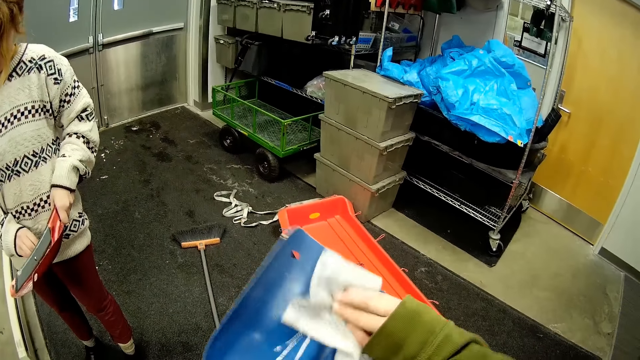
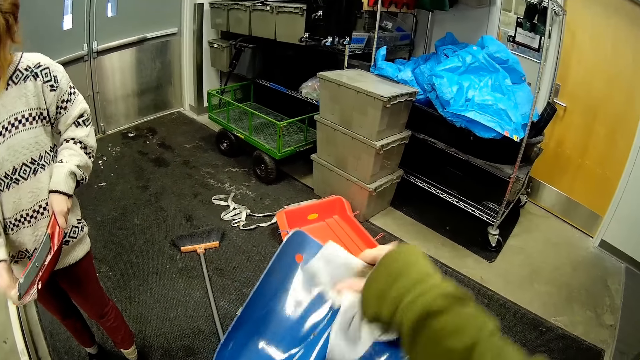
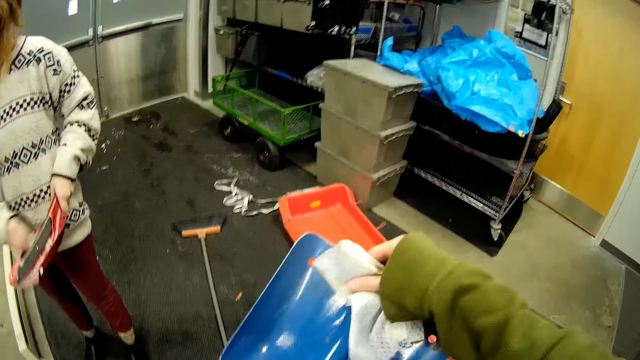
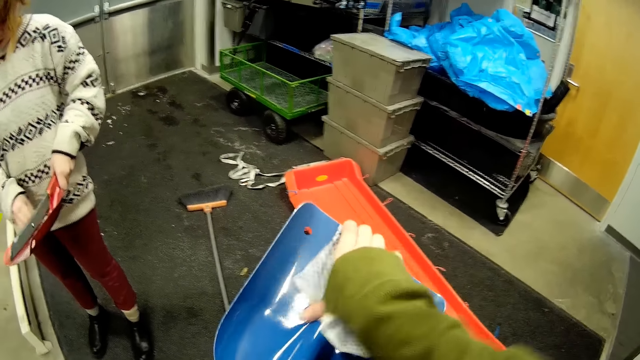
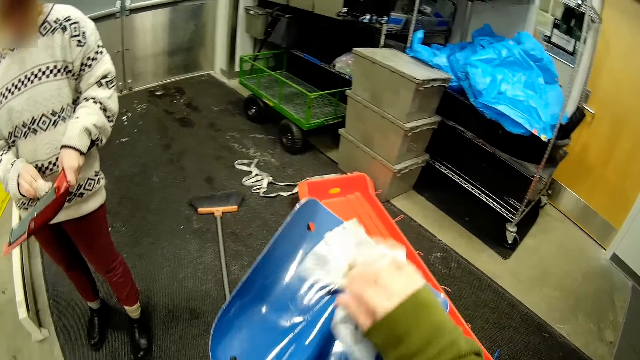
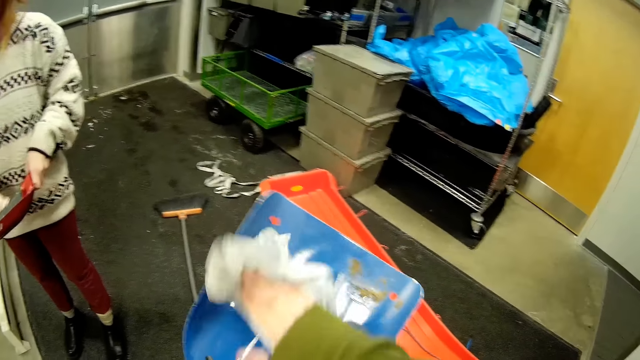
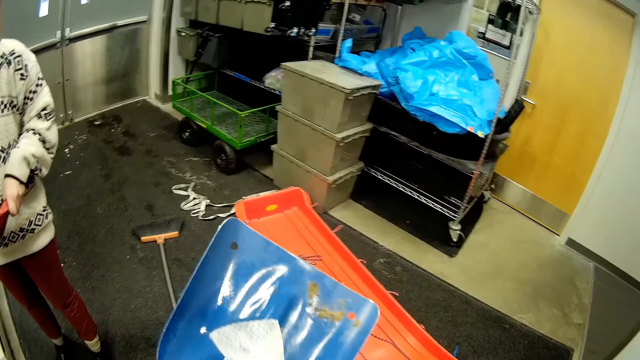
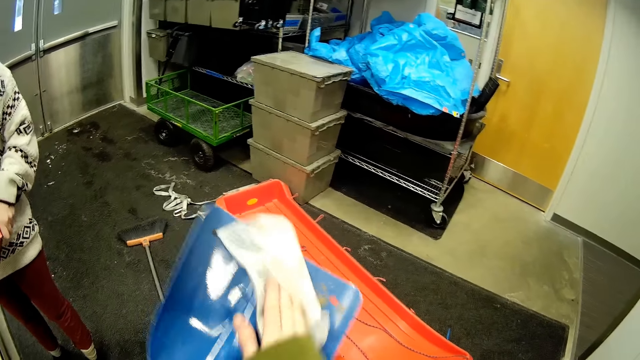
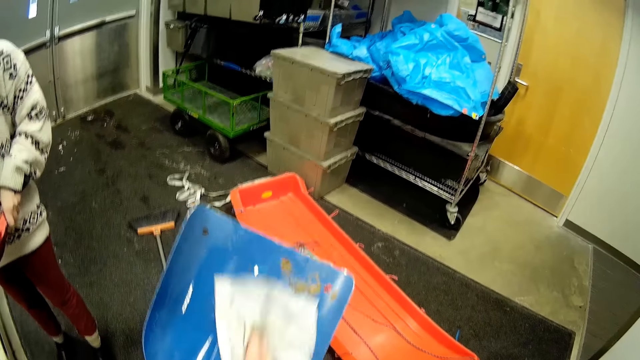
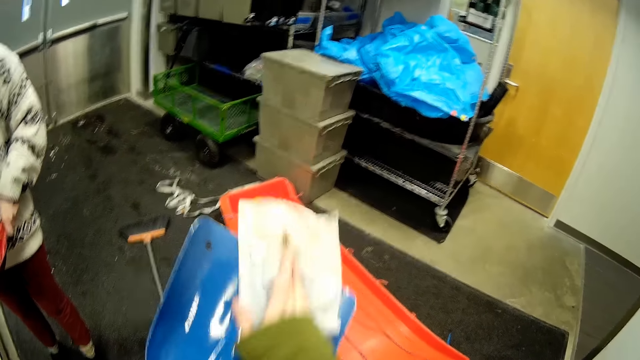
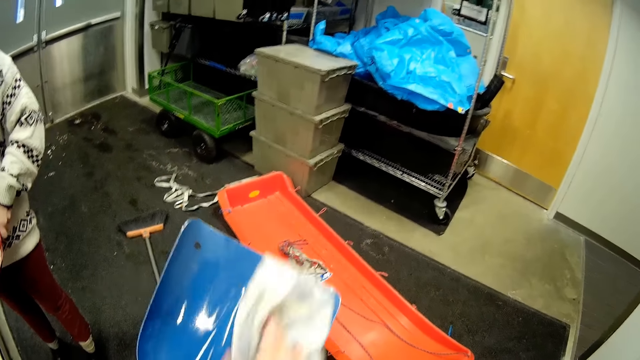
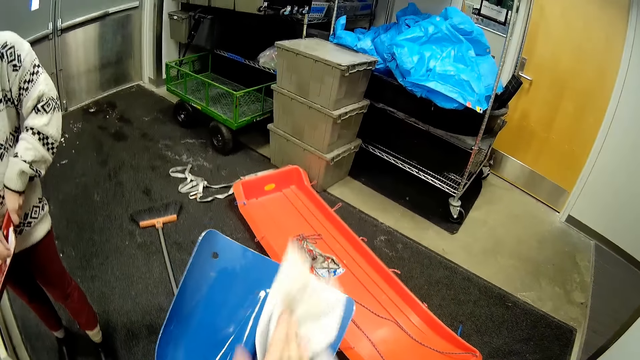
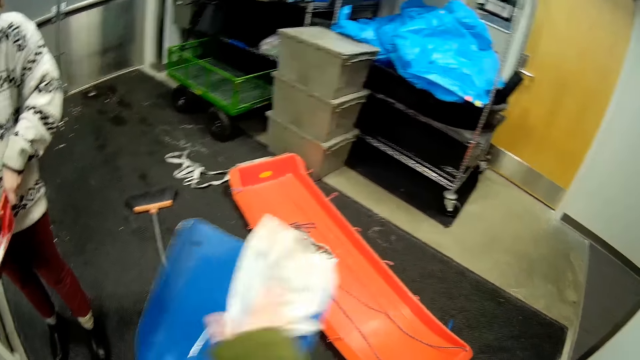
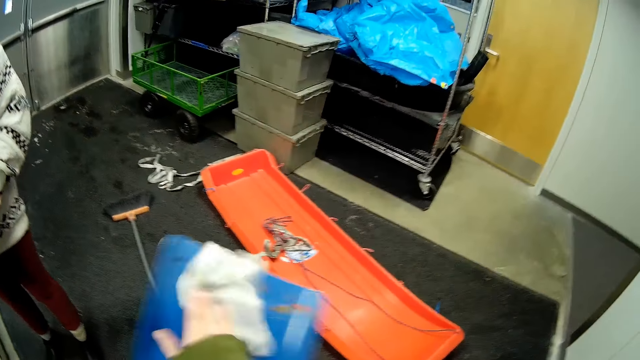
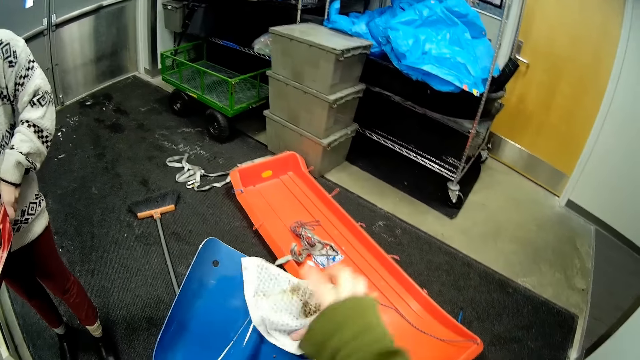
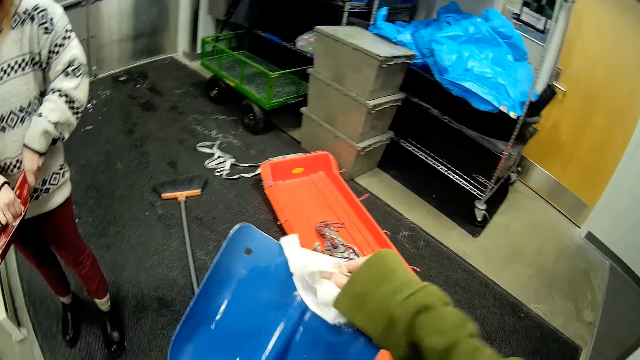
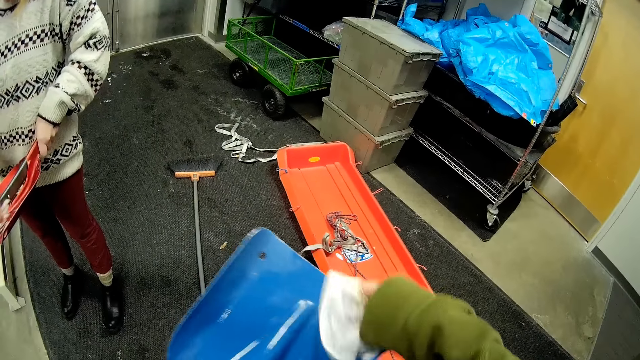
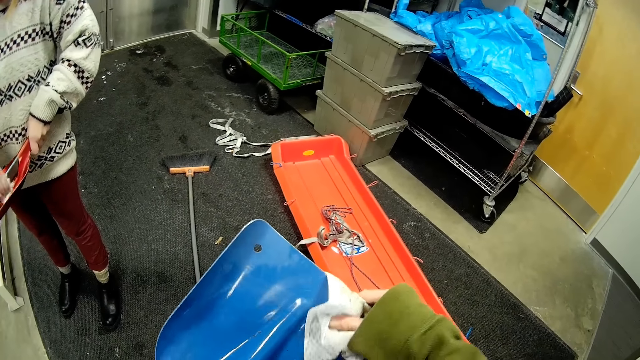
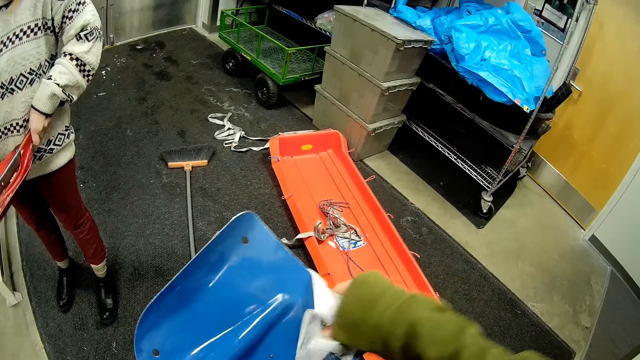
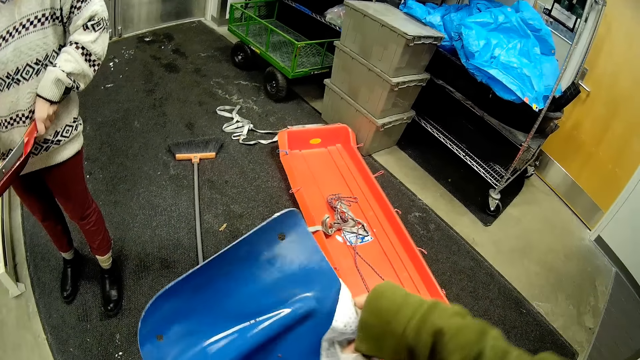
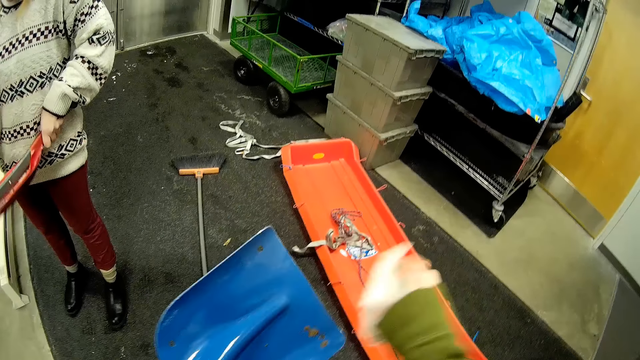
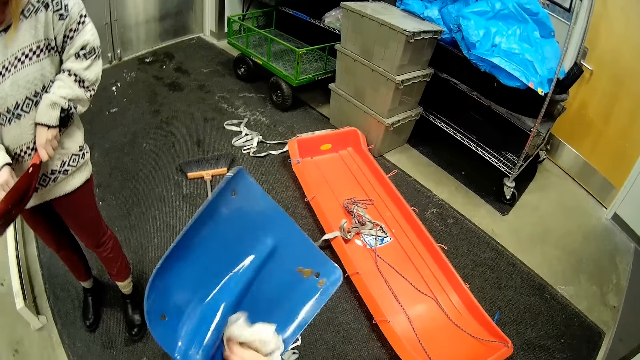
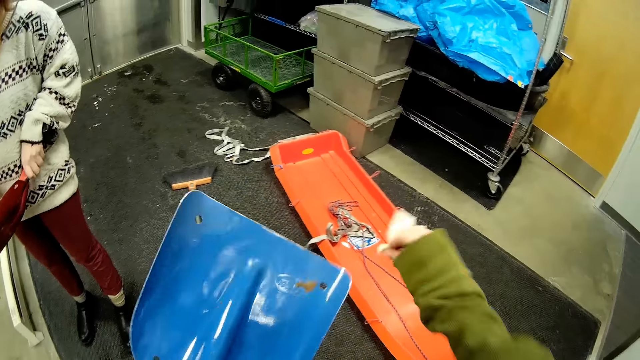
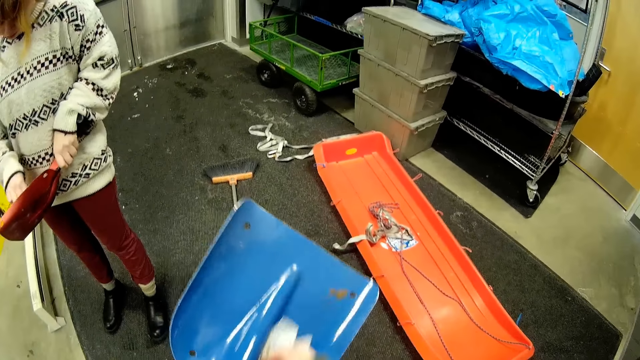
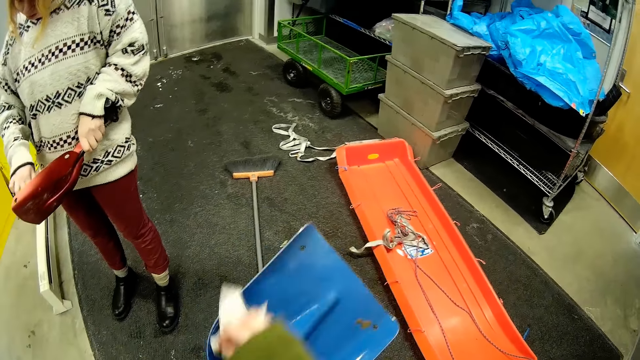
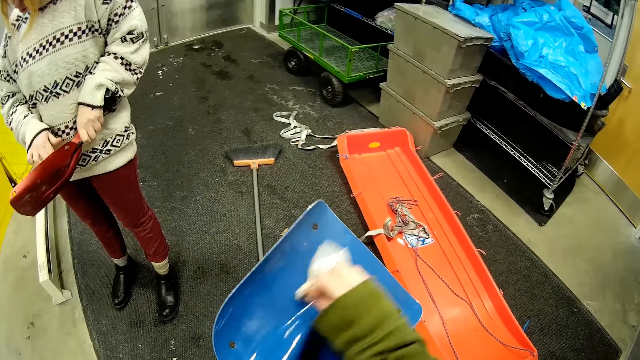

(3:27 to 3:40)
A woman wipes the spade with a tissue paper. The camera wearer wipes the spade with a tissue paper. They are wiping the shovel.

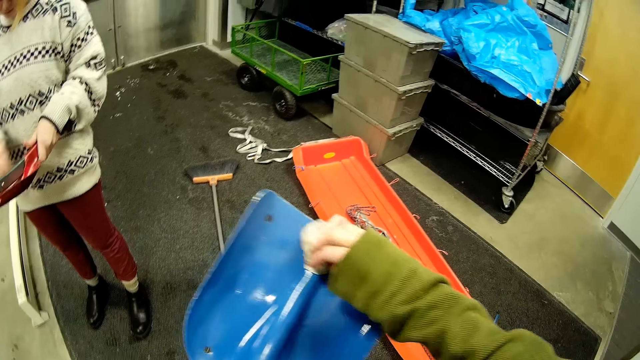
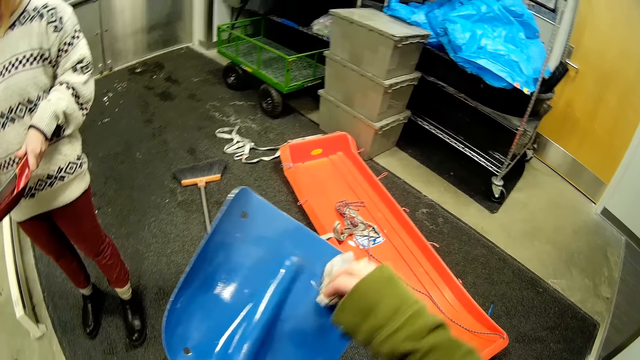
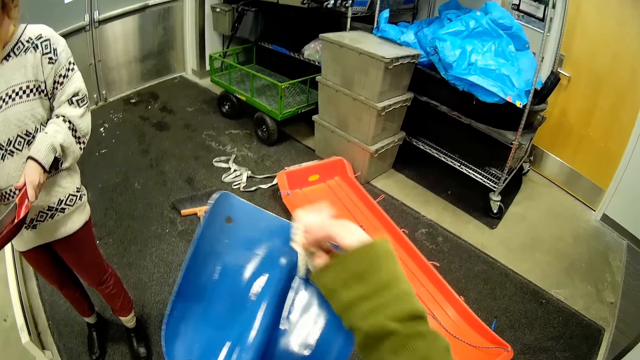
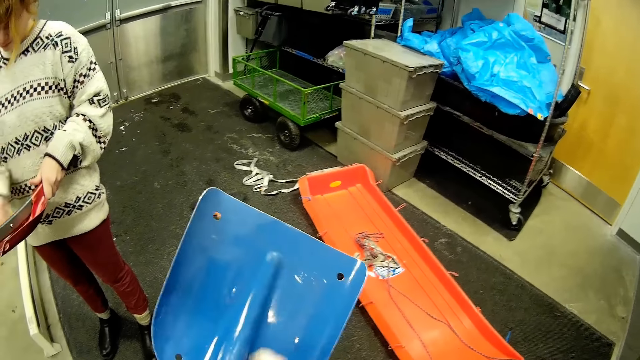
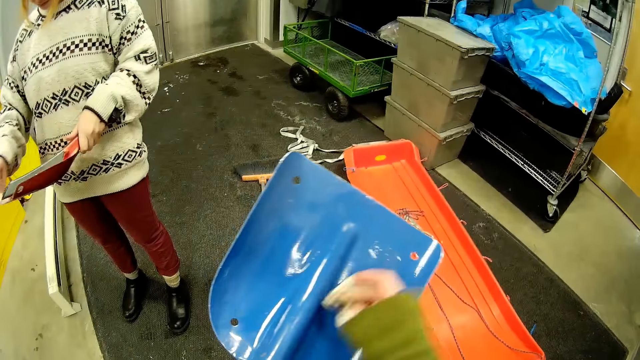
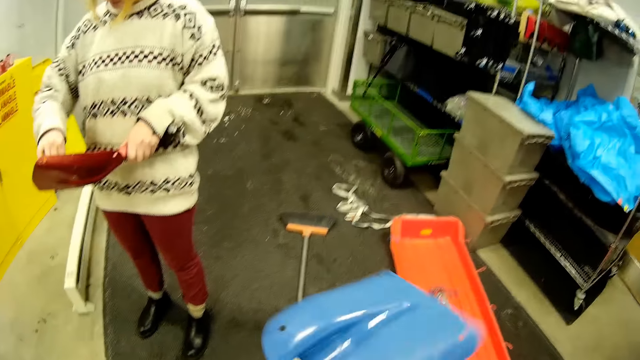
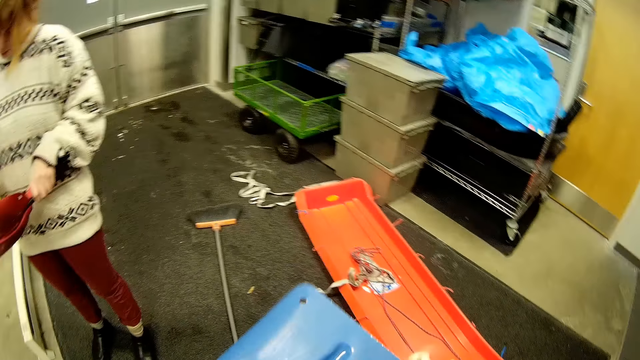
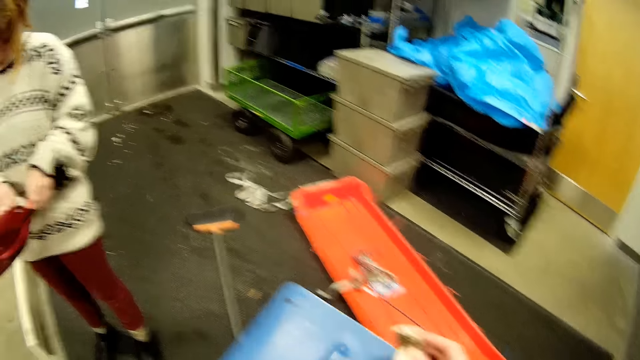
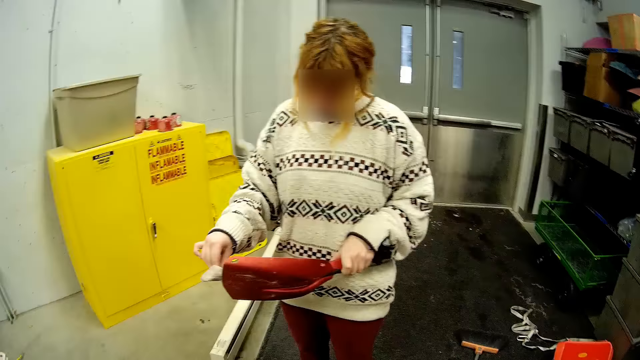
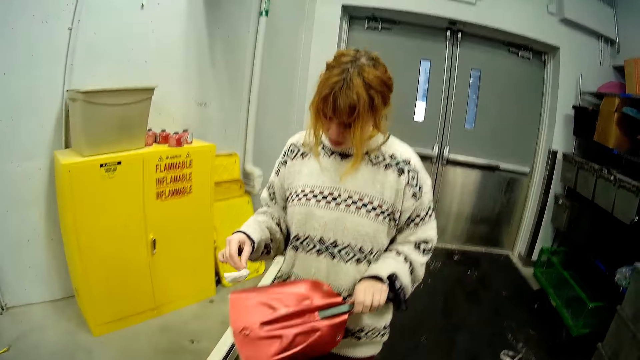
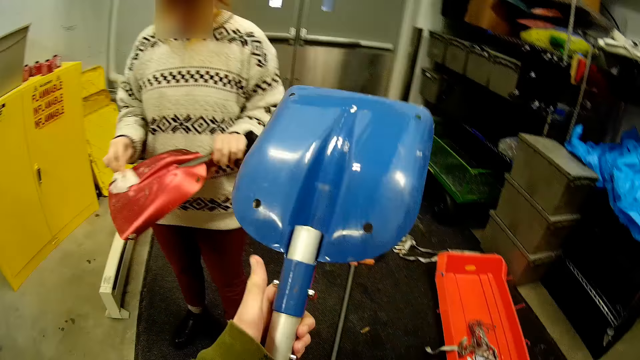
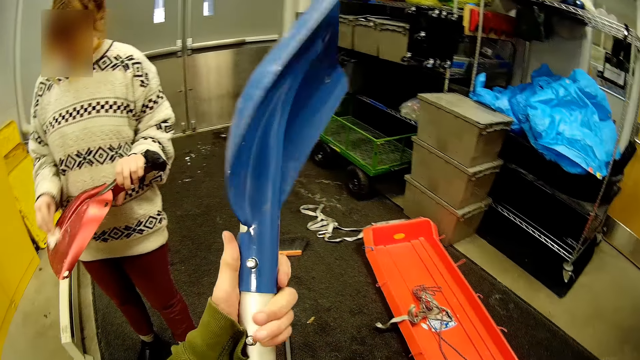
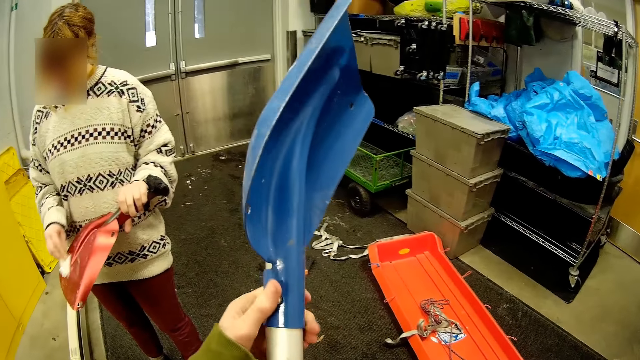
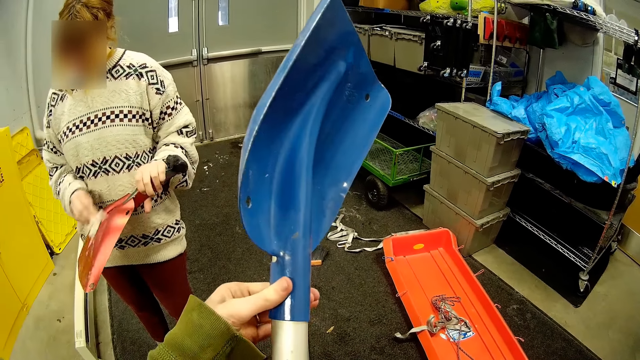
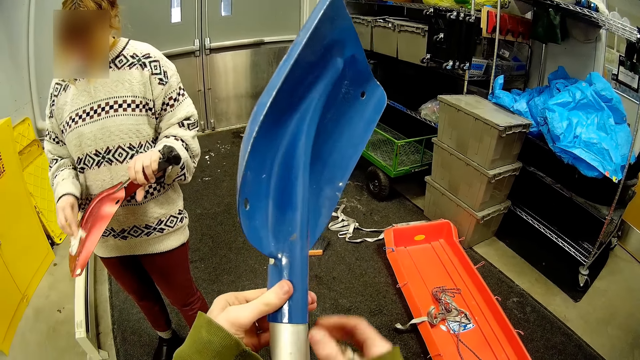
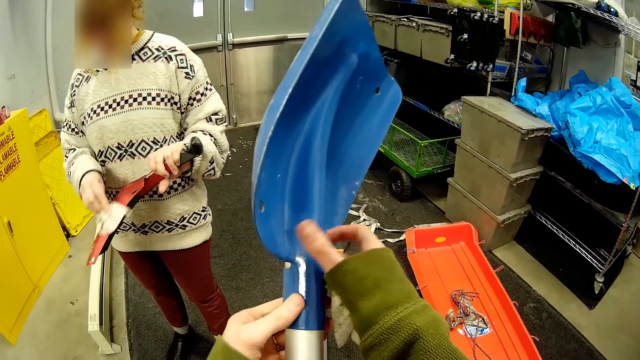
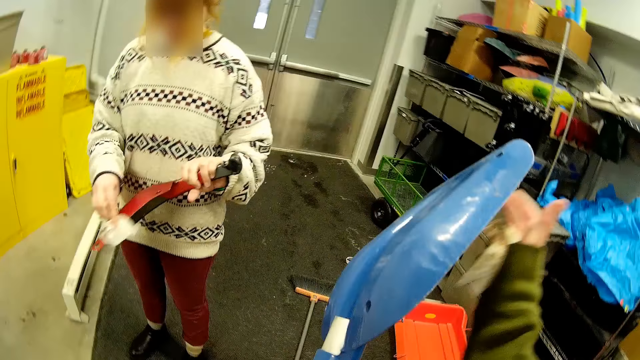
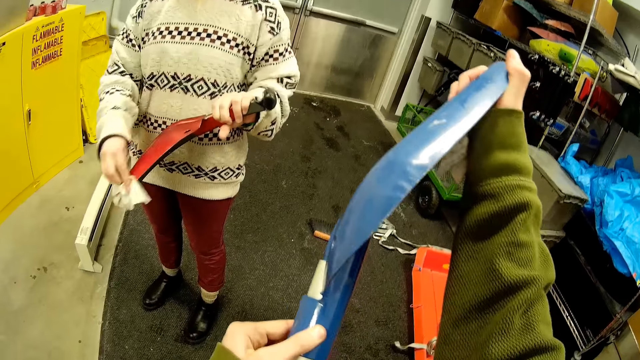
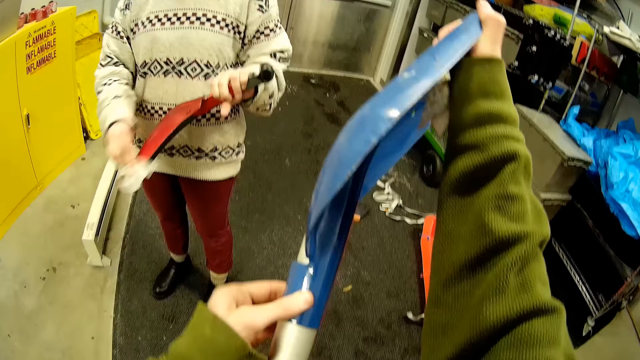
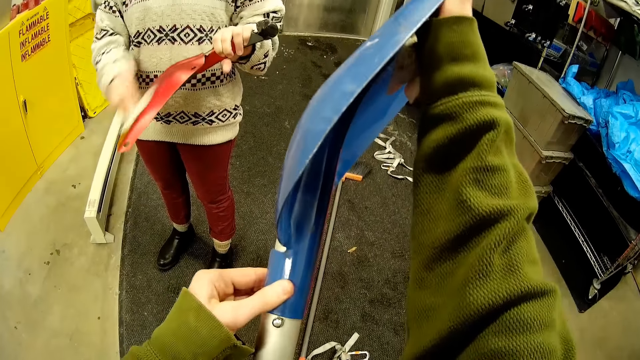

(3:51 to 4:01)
The camera wearer turns the spade and wipes the spade with a tissue paper. A woman turns the spade and wipes the spade with a tissue paper. The camera wearer raises the spade.
